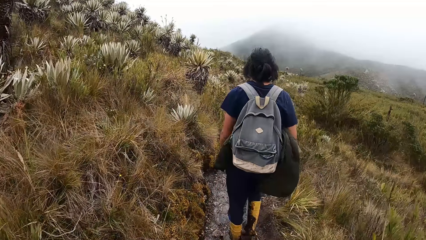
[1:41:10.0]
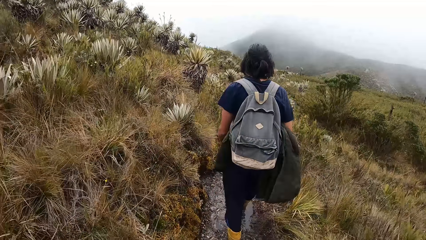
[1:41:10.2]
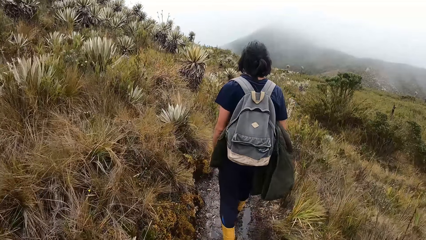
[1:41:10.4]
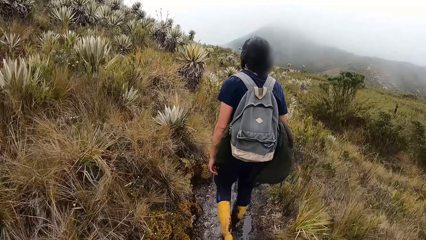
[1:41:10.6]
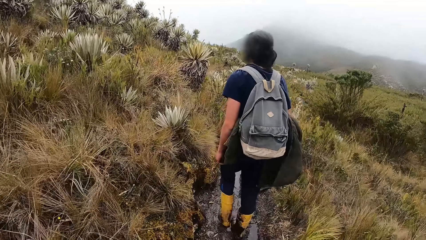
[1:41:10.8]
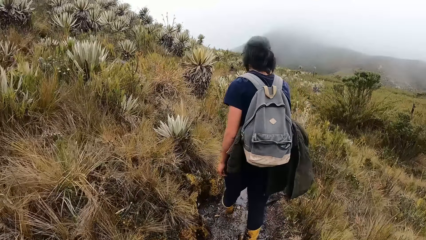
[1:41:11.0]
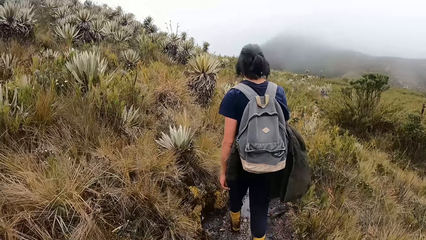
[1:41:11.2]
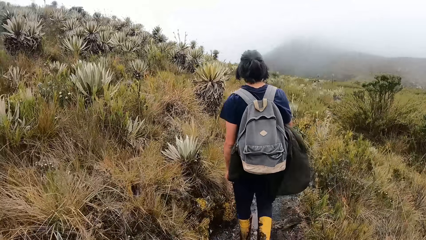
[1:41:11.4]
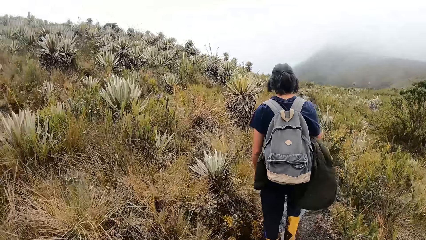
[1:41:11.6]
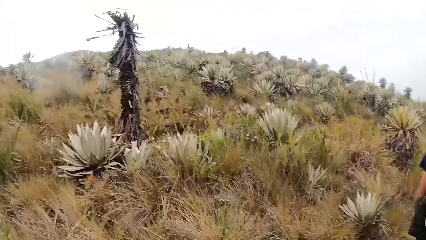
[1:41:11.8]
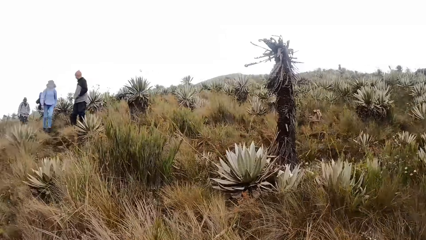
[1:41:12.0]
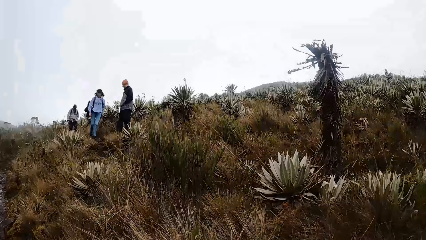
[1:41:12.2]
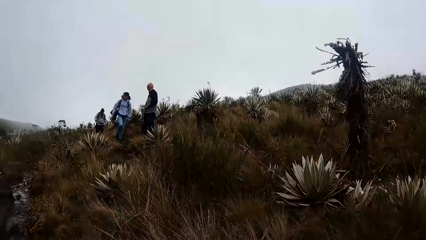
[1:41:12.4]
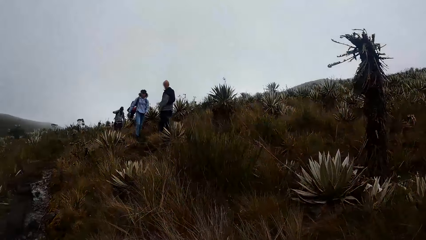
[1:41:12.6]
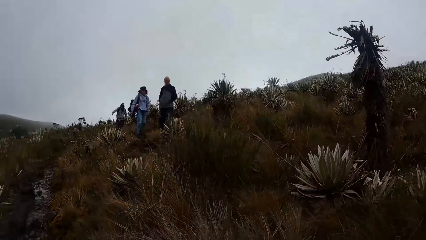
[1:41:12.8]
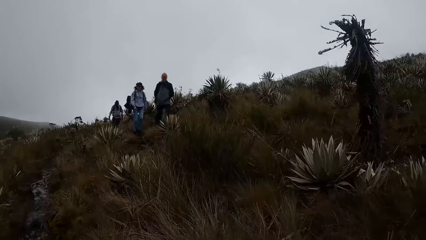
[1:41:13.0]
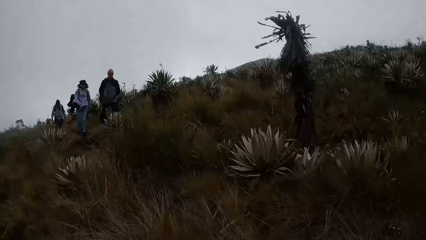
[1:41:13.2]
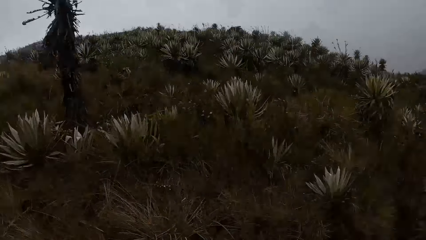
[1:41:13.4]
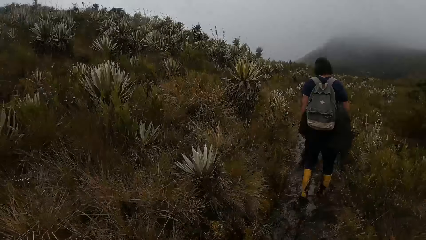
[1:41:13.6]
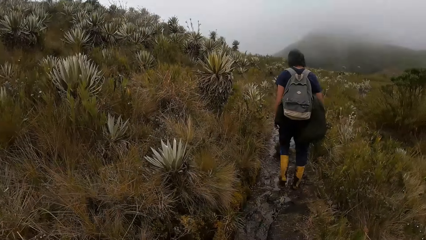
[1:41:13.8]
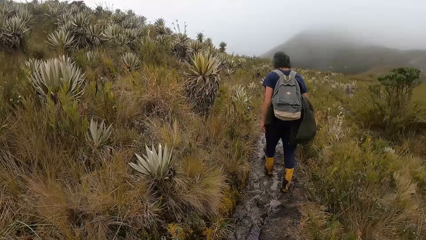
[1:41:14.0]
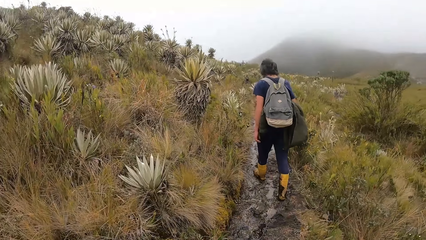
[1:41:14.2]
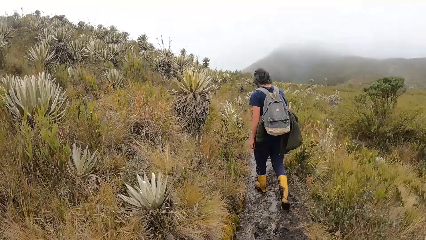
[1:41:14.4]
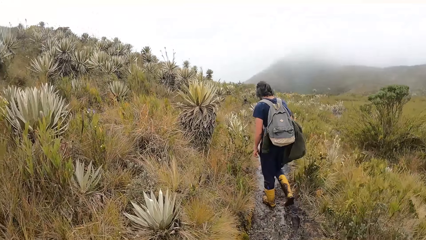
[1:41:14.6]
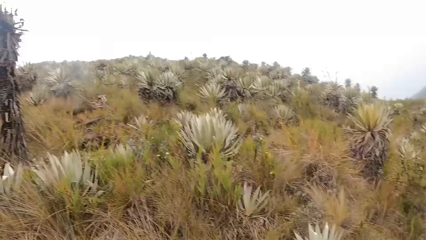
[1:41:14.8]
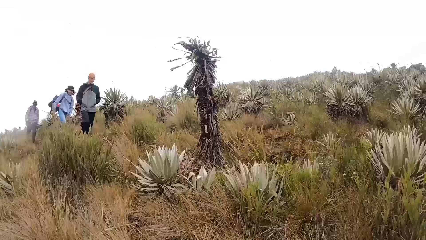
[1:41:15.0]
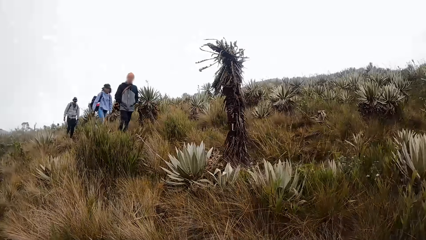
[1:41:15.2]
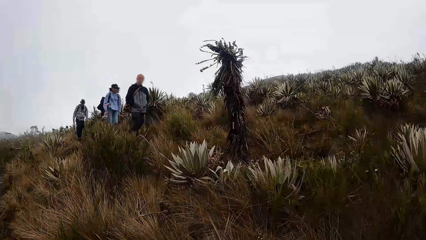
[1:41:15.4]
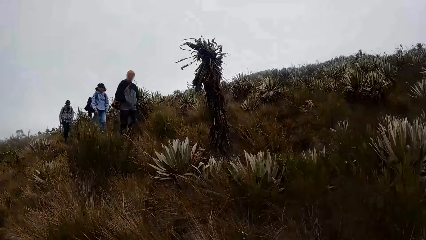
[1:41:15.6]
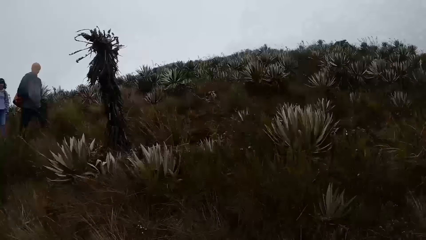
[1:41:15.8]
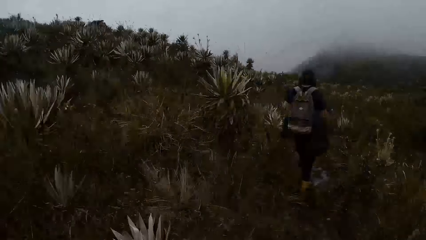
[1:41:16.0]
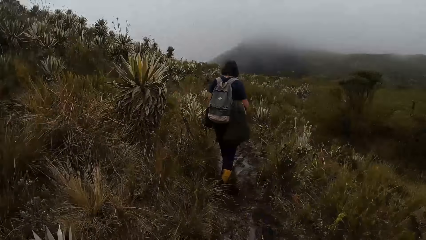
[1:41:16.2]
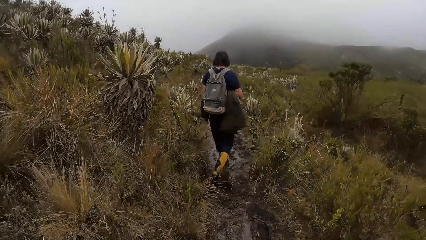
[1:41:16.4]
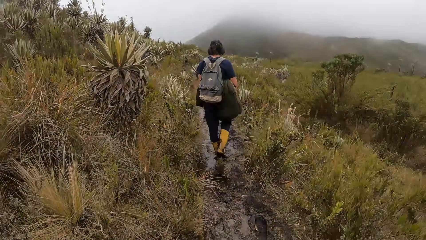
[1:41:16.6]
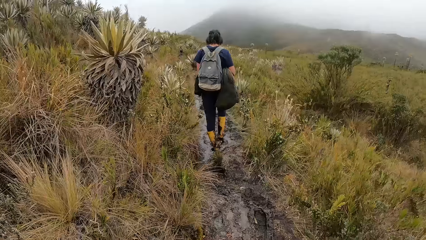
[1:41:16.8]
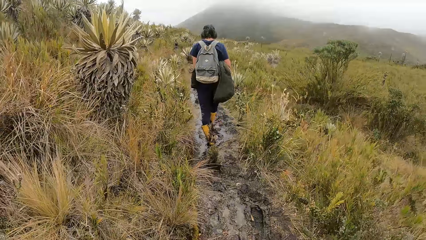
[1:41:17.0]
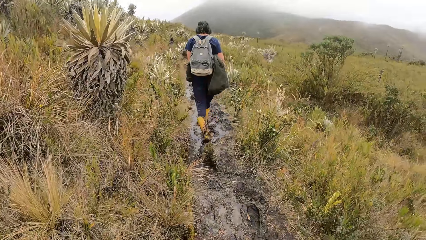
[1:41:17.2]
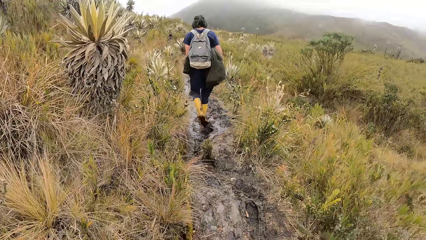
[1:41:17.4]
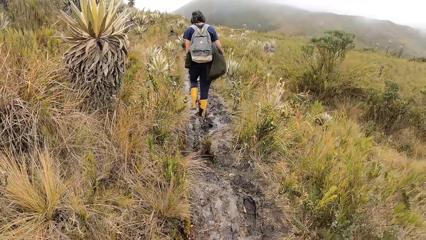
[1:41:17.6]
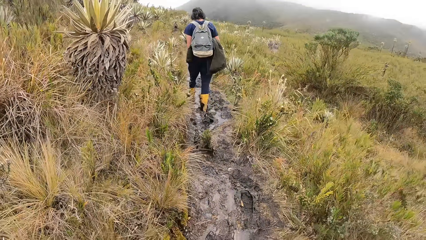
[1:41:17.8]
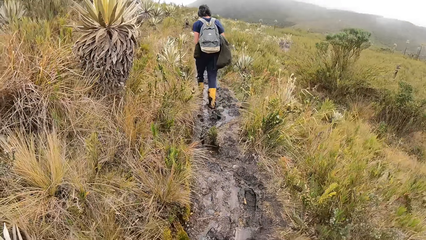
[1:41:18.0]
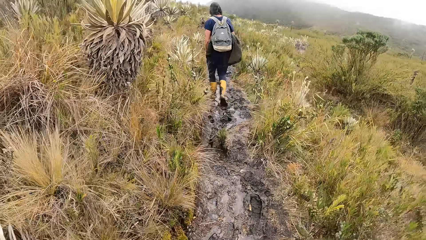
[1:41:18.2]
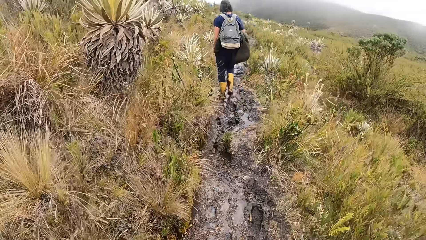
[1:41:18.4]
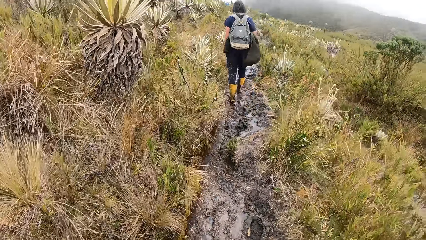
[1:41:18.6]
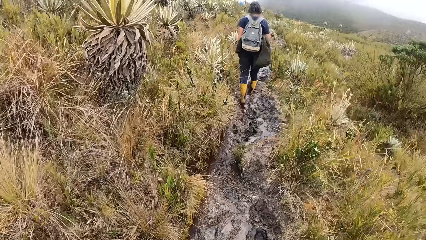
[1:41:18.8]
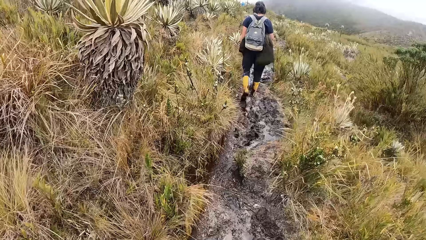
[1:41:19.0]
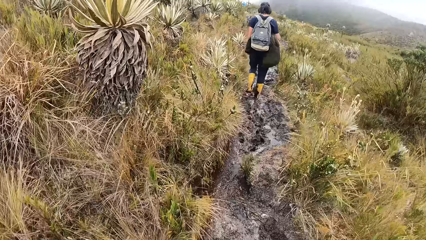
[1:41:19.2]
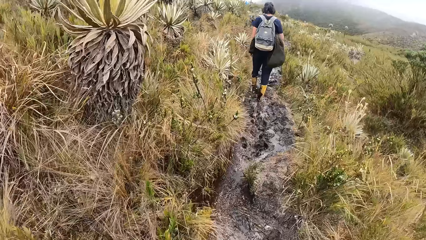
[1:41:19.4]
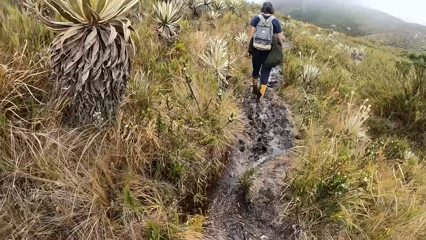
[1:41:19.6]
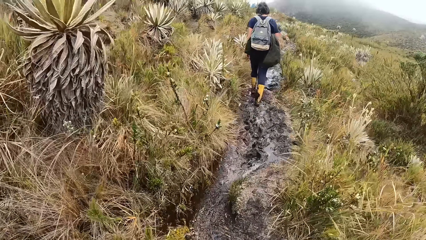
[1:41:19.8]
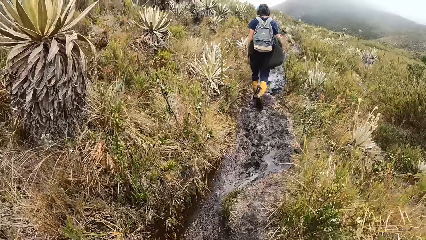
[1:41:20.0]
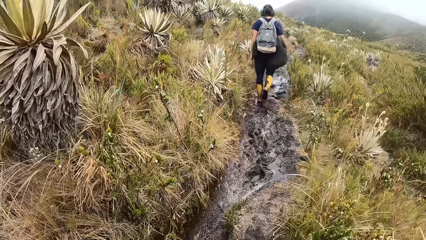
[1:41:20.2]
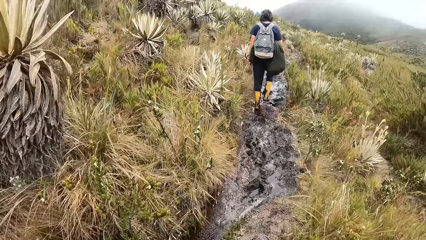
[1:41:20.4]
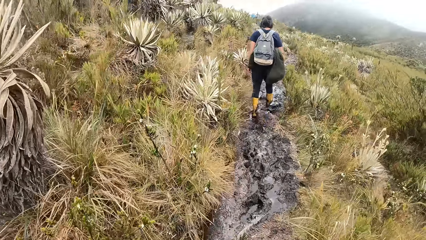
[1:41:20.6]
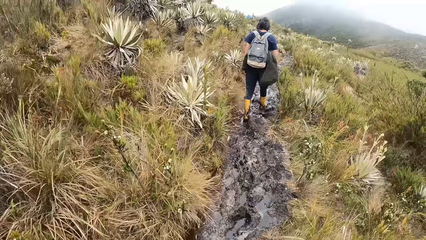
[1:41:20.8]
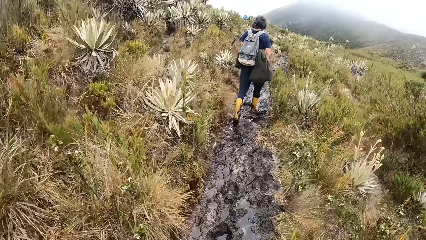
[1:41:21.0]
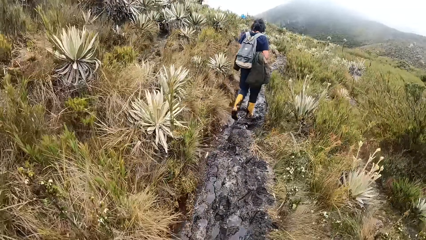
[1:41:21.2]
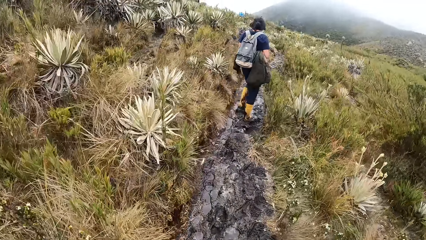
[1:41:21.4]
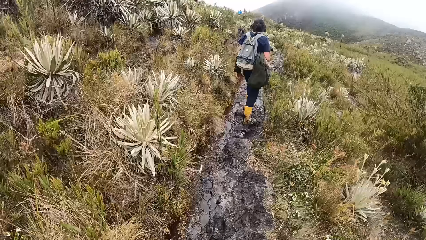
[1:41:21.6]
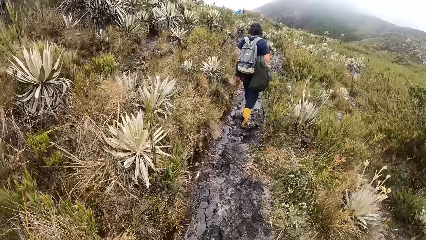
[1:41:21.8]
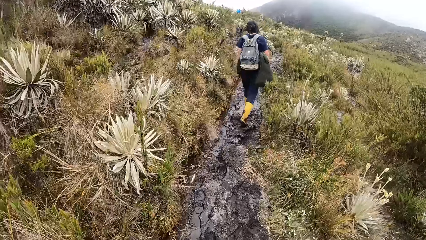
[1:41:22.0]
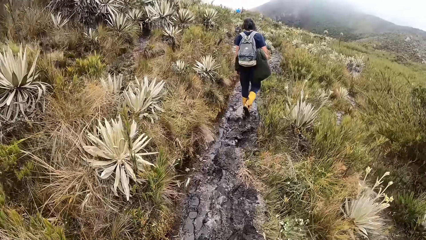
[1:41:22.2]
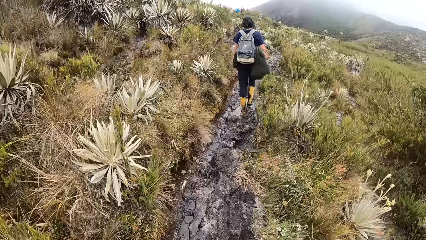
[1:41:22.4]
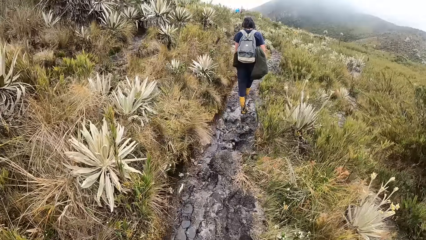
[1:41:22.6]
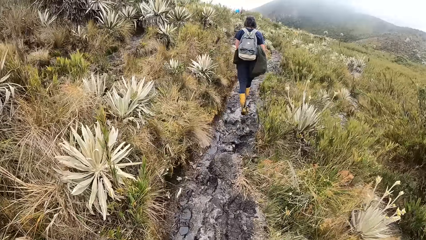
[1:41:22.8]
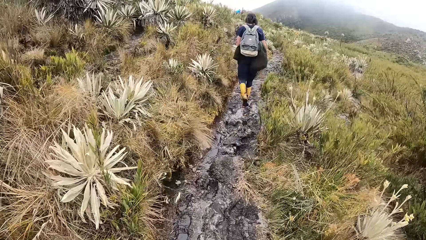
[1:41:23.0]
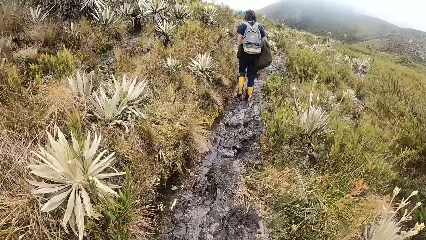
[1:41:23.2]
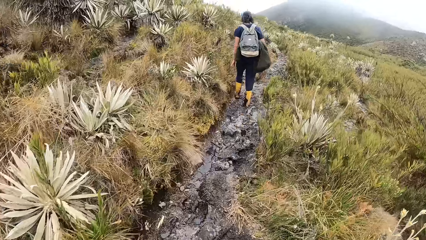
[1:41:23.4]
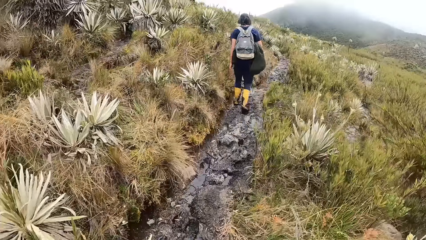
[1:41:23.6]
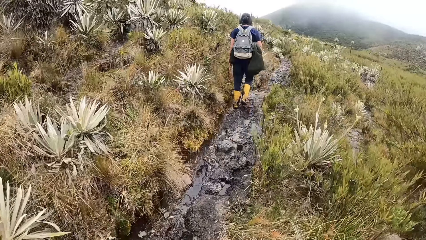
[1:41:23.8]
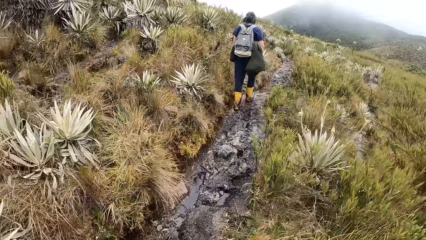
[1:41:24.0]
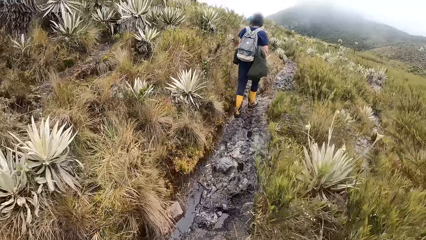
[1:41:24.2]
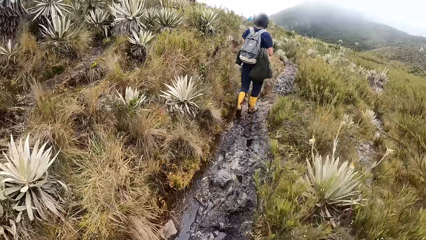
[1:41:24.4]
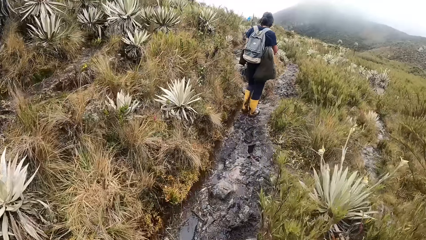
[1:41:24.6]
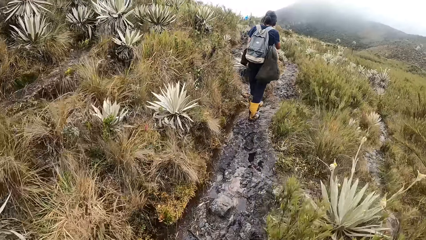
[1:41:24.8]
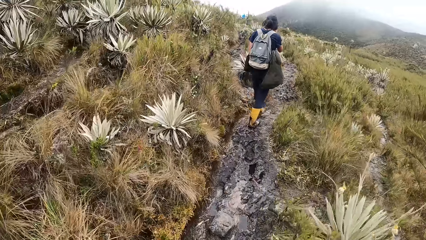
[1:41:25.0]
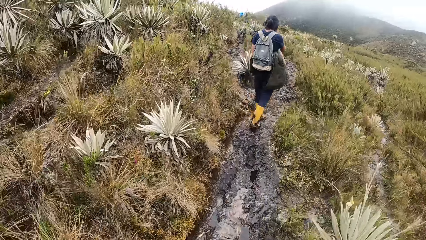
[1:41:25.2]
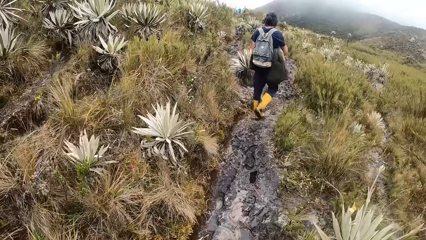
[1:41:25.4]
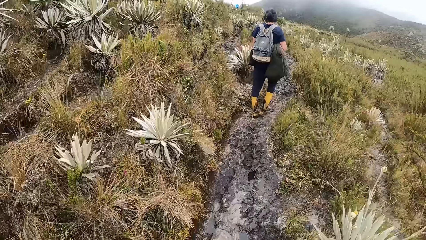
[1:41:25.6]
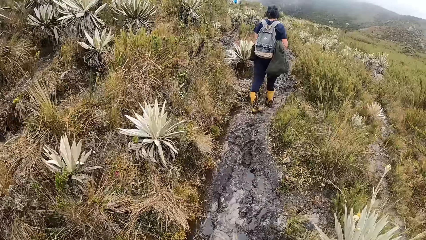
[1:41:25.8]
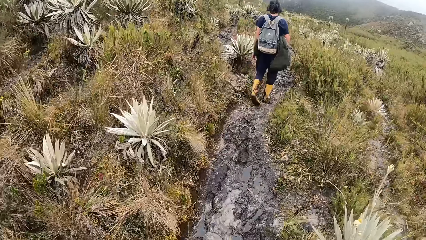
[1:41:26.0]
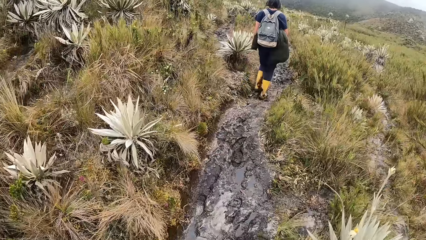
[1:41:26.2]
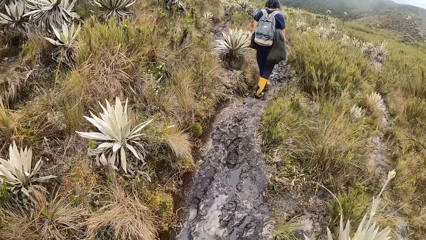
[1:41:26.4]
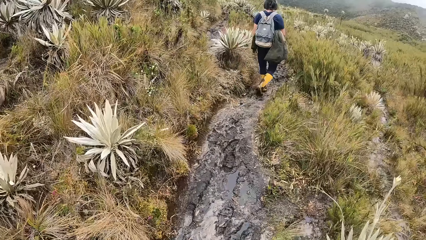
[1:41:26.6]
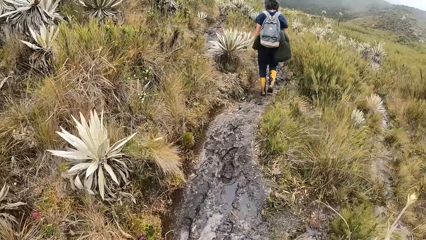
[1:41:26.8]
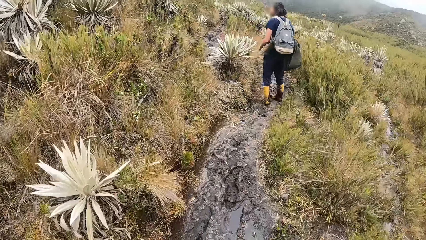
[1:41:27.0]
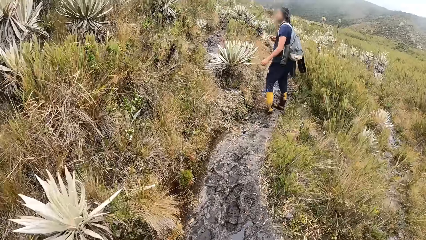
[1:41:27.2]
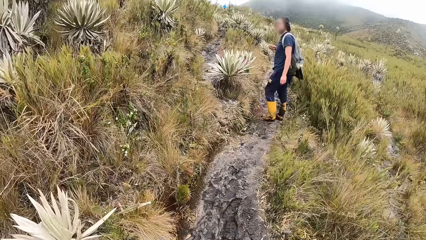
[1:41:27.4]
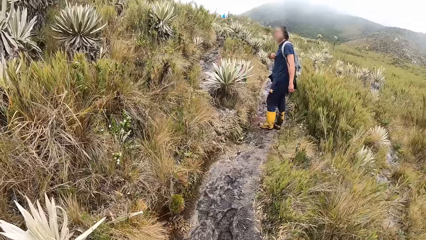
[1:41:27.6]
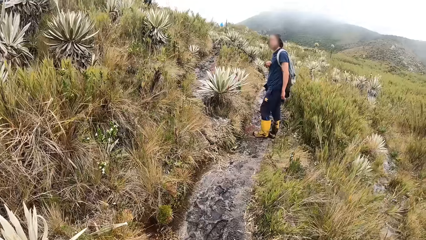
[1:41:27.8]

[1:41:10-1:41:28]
The camera wearer looks around. They walk. They look around. They walk.
